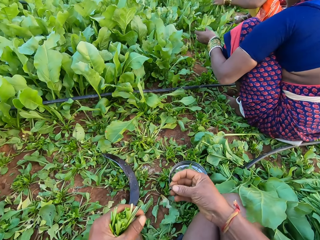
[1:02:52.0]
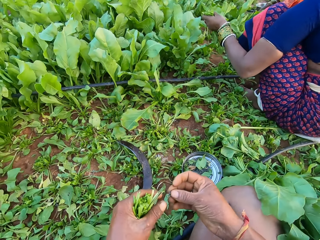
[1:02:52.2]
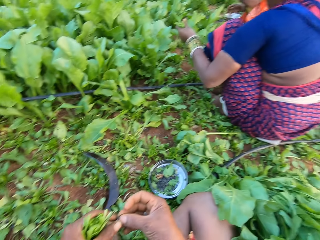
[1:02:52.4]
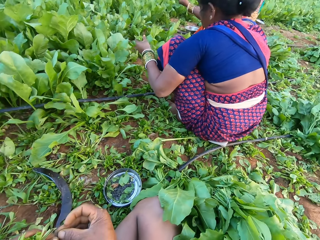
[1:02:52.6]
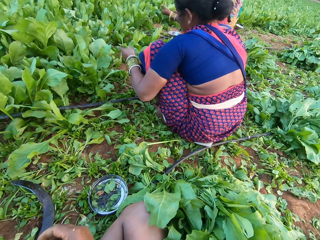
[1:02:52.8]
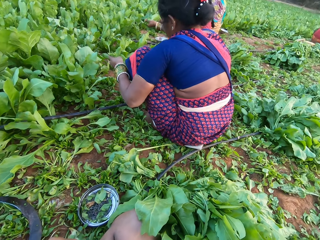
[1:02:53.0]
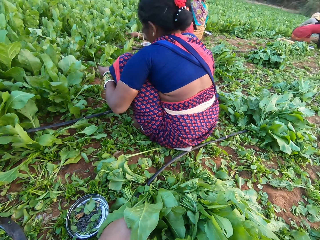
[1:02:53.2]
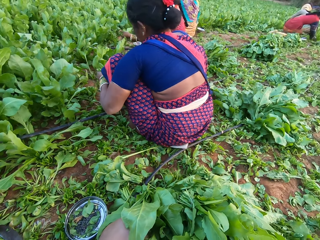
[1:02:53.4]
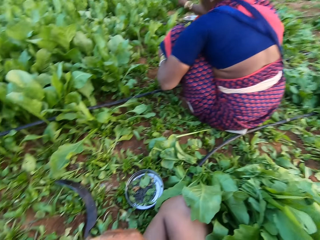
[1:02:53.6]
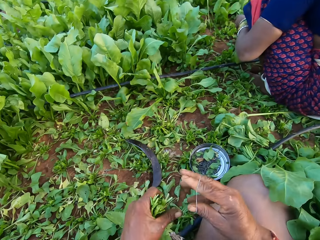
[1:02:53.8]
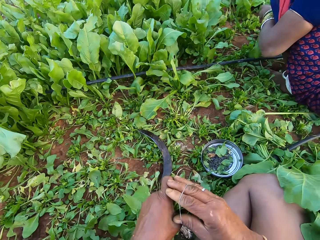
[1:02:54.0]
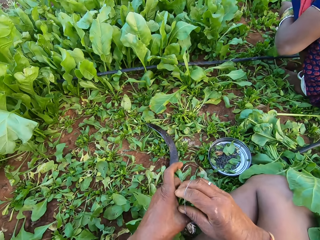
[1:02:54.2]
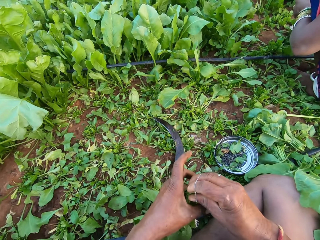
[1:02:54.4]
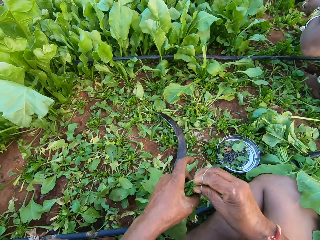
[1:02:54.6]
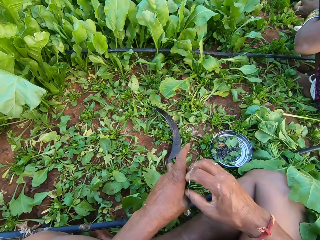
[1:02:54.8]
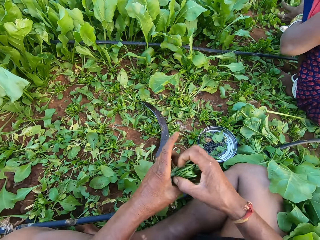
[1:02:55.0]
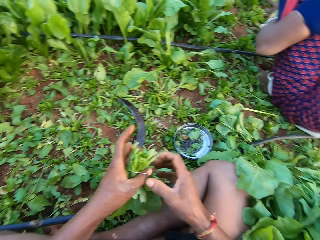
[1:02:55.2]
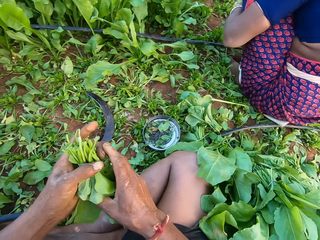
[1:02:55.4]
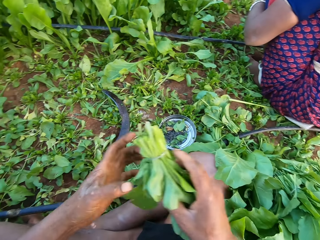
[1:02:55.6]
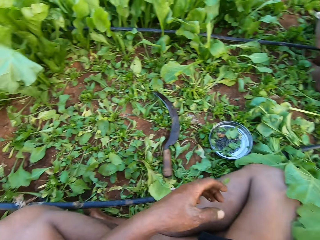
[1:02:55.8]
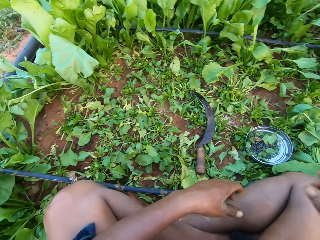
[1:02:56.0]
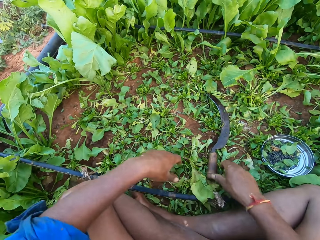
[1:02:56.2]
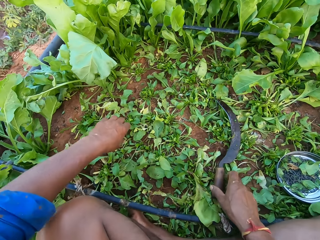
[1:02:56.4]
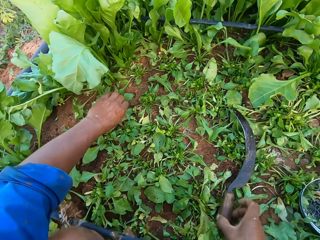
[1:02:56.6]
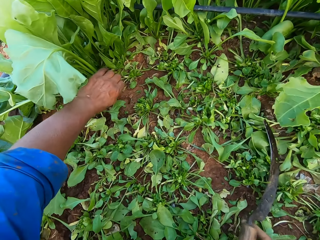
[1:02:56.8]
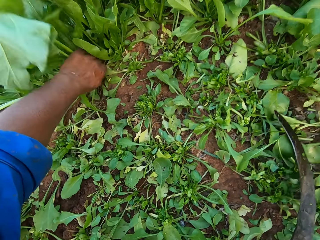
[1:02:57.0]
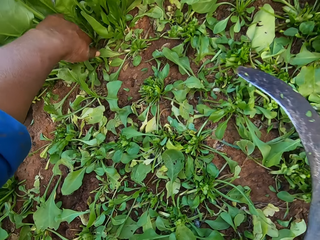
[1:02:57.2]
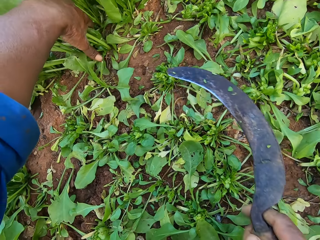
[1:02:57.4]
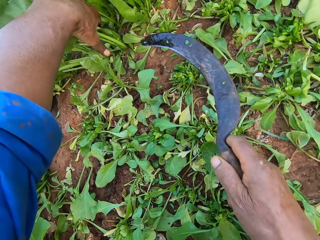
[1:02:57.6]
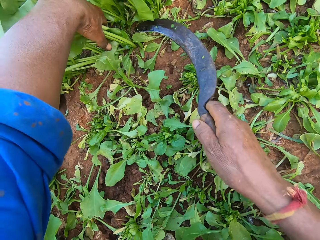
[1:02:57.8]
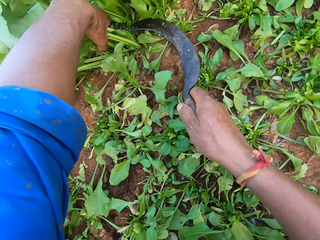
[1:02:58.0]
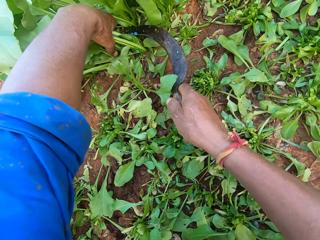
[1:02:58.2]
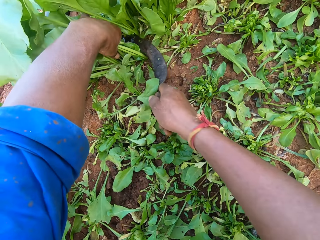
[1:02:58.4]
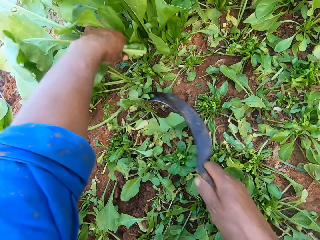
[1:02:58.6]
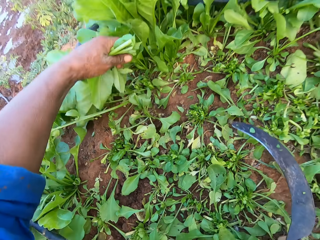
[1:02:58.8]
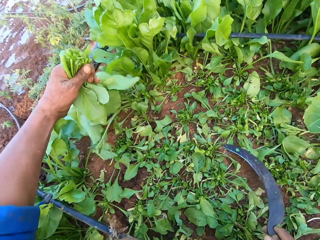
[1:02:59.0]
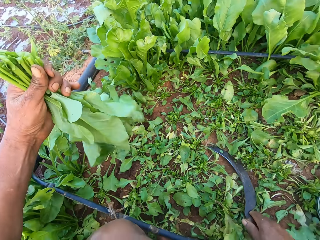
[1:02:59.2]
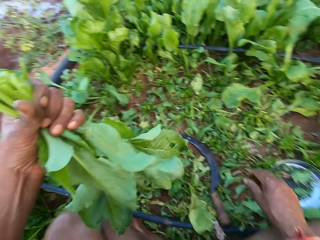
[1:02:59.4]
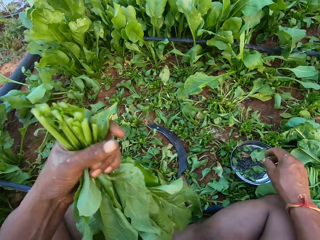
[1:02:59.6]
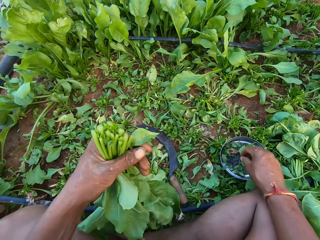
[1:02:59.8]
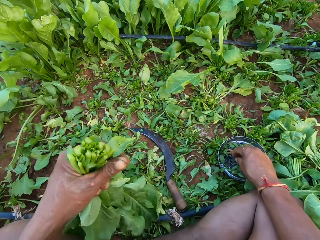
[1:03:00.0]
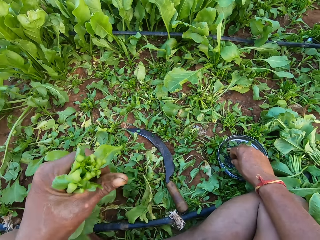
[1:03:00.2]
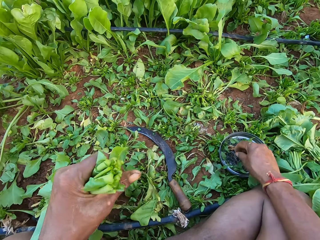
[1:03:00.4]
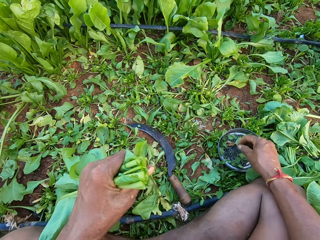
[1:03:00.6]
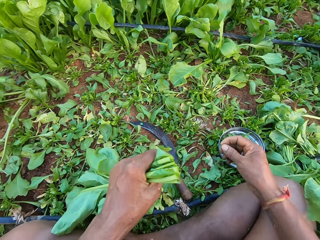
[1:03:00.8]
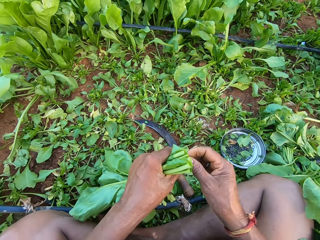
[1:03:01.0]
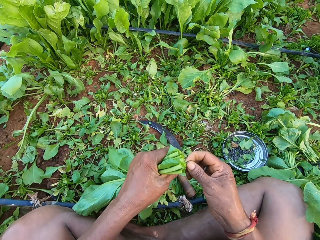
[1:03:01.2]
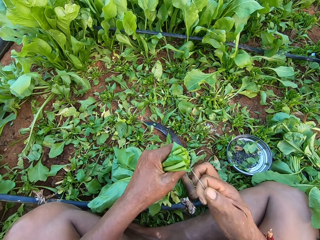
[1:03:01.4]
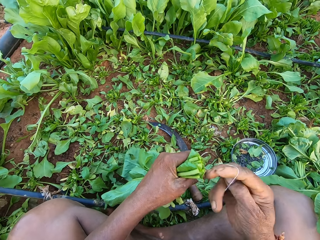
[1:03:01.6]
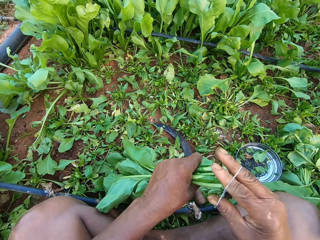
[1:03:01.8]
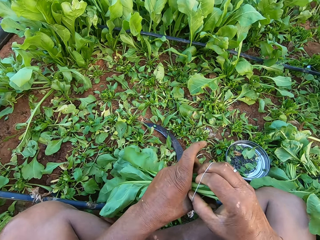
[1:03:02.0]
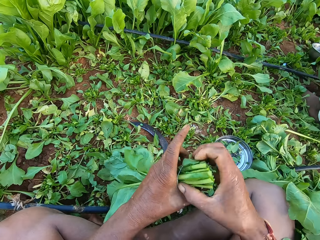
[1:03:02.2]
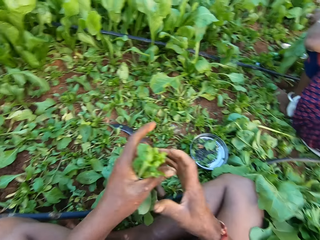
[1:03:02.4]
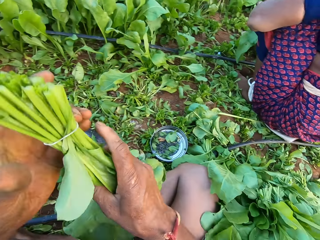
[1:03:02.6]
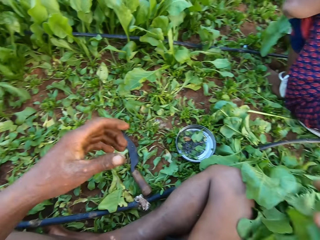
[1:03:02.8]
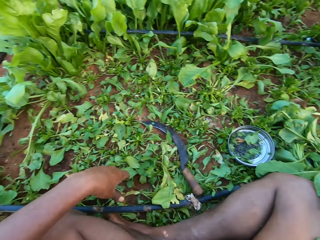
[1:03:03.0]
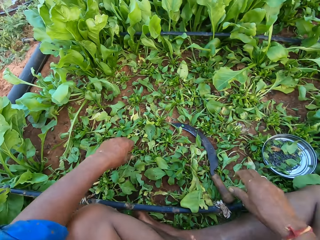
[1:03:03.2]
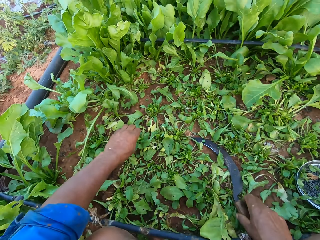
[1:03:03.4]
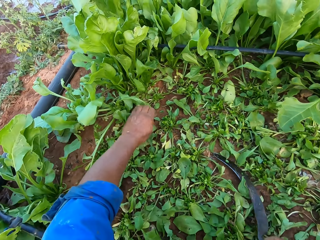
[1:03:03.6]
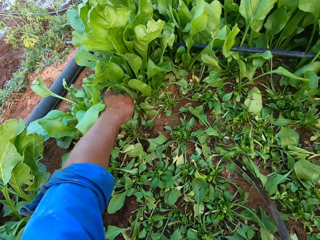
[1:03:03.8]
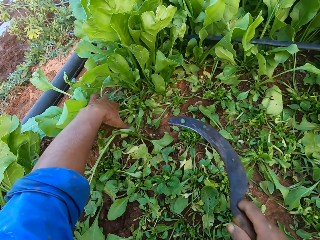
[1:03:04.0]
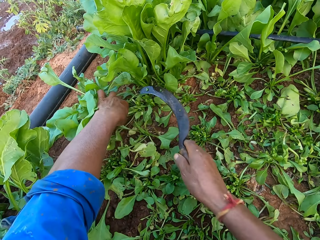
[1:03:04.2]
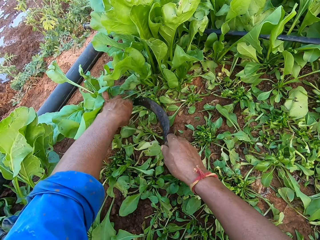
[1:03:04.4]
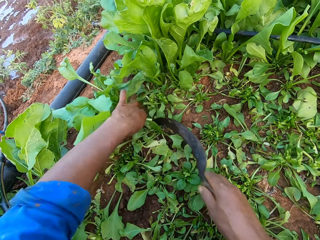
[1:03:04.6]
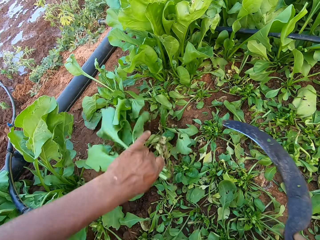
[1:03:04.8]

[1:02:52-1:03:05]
The camera wearer holds the rubber band with his hands. He binds the spinach plants in his left hand with the rubber band around his right hand. He passes the bundle of spinach plants from his left hand to his right hand. He drops the bundle of spinach plants on the bundles of spinach plants on the ground with his right hand. He picks the sickle from the ground with his right hand. He holds the spinach plants on the ground with his left hand. He cuts the spinach plants from the ground with the sickle in his right hand. He drops the sickle on the ground with his right hand. He picks a rubber band from the metal plate on the ground with his right hand. He holds the rubber band with his hands, stretches the rubber band with his hands, and wraps the rubber band around his right hand. He binds the spinach plants in his left hand with the rubber band around his right hand. He passes the bundle of spinach plants from his left hand to his right hand. He drops the bundle of spinach plants on the bundles of spinach plants on the ground with his right hand. He picks the sickle from the ground with his right hand. He holds the spinach plants on the ground with his left hand. He cuts the spinach plants from the ground with the sickle in his right hand.

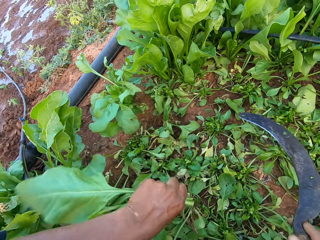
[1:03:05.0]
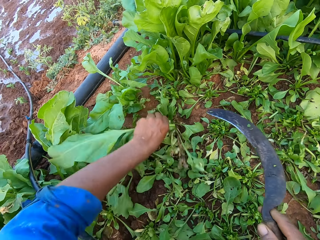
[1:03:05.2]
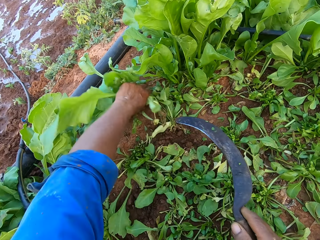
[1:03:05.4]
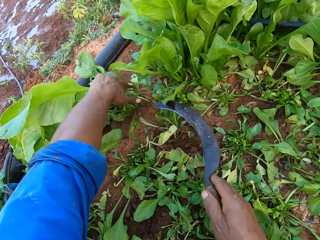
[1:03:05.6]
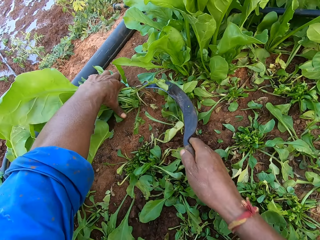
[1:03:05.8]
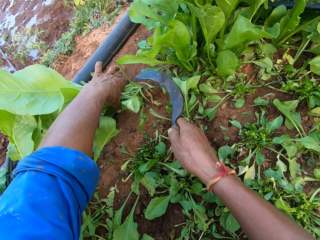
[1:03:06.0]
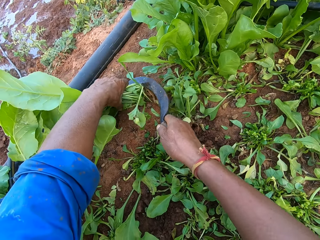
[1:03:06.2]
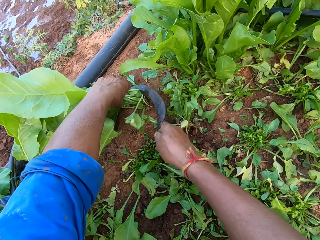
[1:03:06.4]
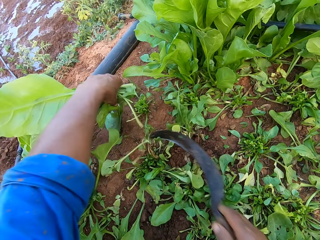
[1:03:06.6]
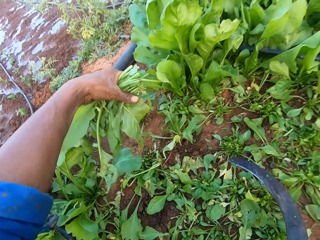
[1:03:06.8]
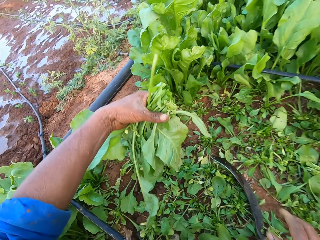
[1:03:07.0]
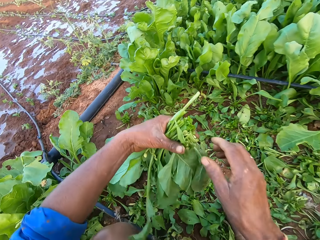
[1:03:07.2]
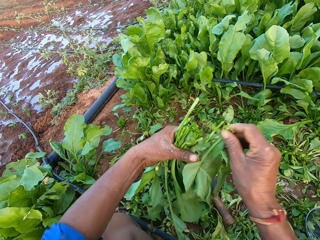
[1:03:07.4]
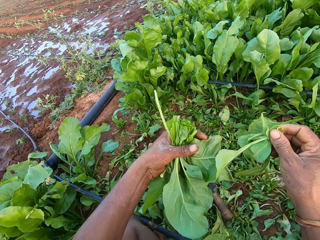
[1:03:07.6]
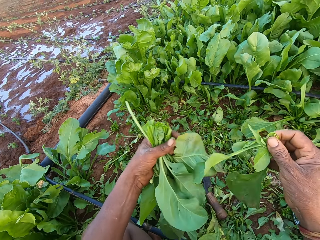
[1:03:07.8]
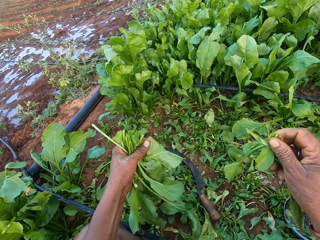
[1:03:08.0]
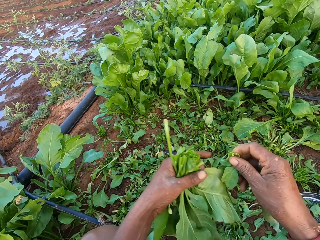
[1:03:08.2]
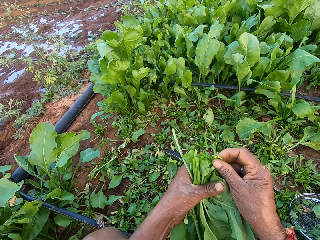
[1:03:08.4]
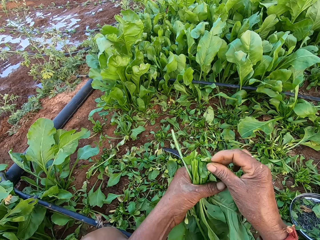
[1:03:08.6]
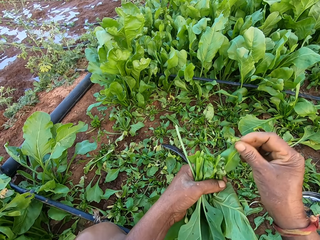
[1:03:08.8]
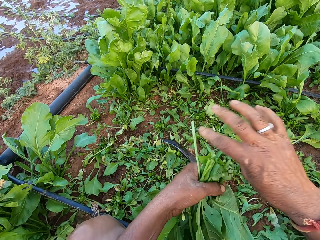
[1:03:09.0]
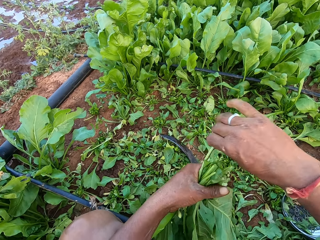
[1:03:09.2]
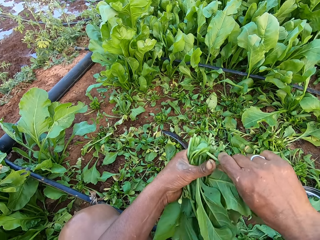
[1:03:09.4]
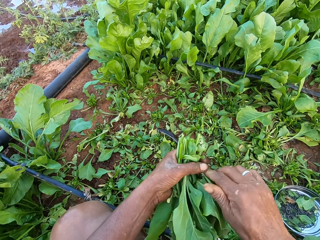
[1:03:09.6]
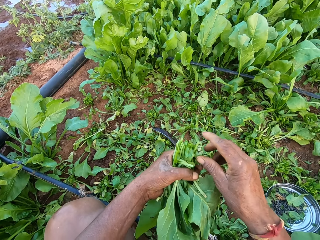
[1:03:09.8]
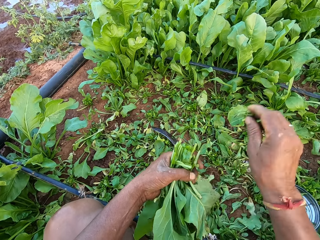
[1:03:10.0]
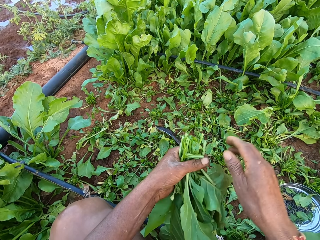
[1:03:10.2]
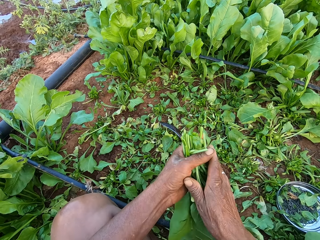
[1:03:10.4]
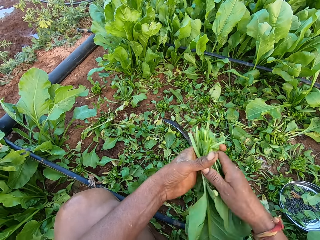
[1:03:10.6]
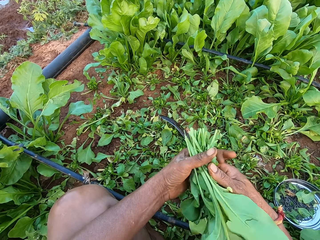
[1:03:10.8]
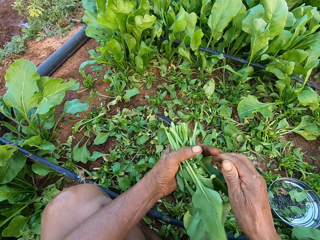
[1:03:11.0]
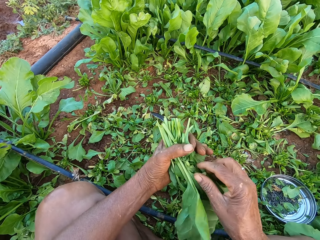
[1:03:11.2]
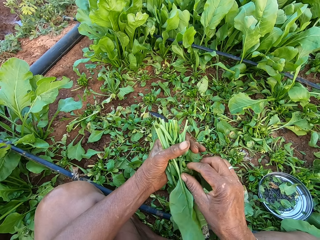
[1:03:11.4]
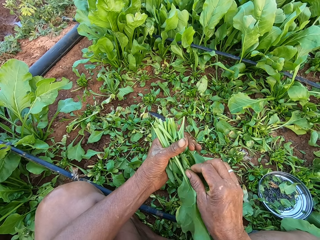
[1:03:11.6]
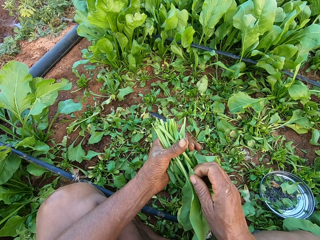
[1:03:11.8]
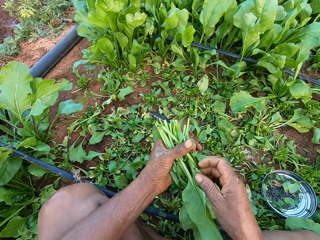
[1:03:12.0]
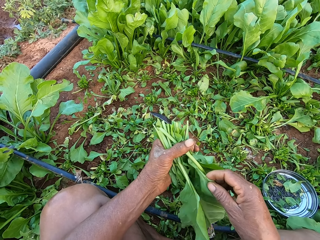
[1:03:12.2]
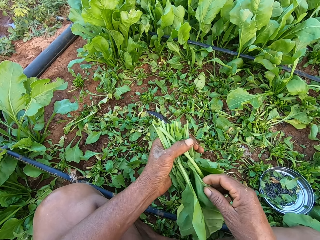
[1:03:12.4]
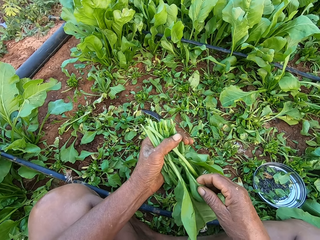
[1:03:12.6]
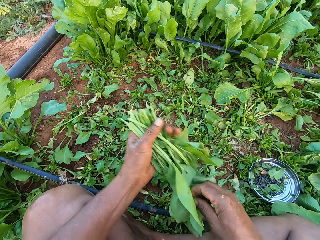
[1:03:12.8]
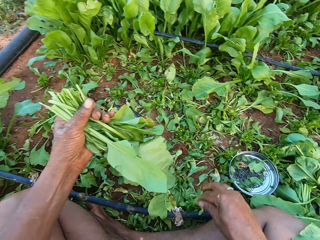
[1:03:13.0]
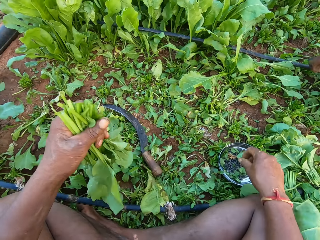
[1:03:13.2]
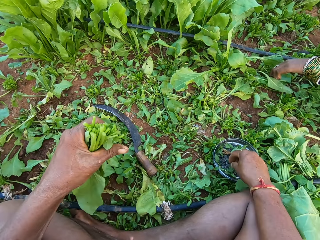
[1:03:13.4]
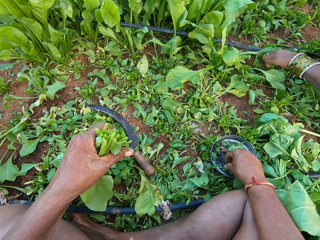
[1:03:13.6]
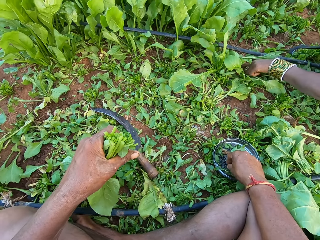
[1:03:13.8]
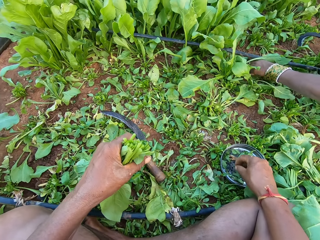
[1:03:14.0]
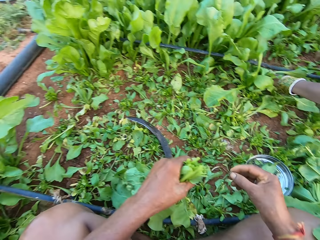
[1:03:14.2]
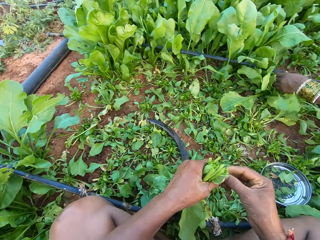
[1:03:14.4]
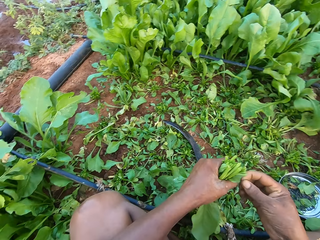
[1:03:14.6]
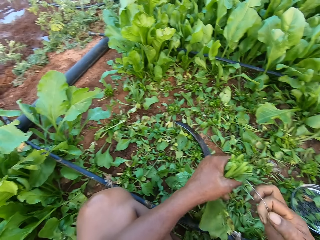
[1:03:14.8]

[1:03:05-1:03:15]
The camera wearer holds the spinach plants on the ground with his left hand. He cuts the spinach plants from the ground with the sickle in his right hand. He drops the sickle on the ground with his right hand. He tucks the spinach plant in his left hand with his right hand. He arranges the vegetables. He picks spinach leaves from the spinach plants in his left hand with his right hand. He drops the spinach leaves from his right hand to the ground. He bends the stalk of a spinach plant in his left hand with his right hand. He places his left thumb over the stalk of the spinach plant in his left hand. He picks a spinach leaf from the spinach plants in his left hand with his right hand. He drops the spinach leaf in his right hand to the ground. He tucks the leaves of the spinach plant in with his hands. He arranges the vegetables. He pulls a spinach leaf on a spinach plant in his left hand with his right hand. He drops a leaf. The woman picks the sickle from the ground with her right hand. The camera wearer picks a rubber band from the metal plate on the ground with his right hand. The woman holds the spinach plants on the ground with her left hand. The camera wearer holds the rubber band with his hands.
